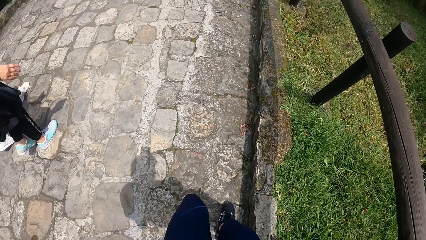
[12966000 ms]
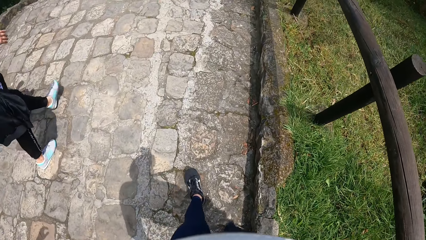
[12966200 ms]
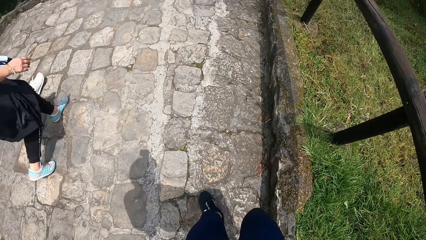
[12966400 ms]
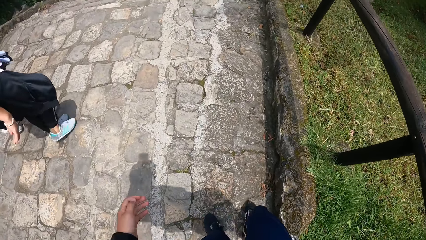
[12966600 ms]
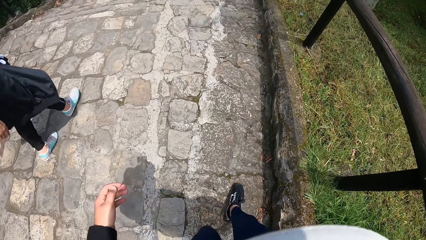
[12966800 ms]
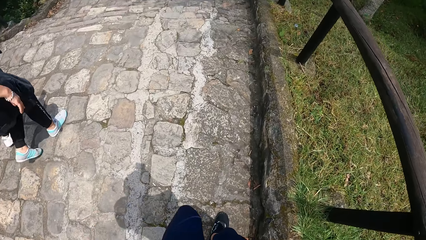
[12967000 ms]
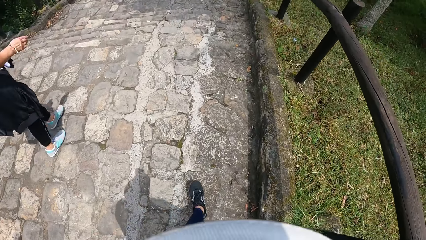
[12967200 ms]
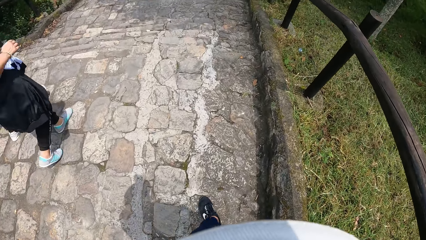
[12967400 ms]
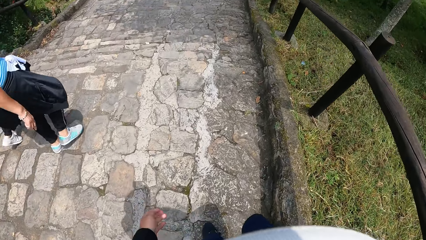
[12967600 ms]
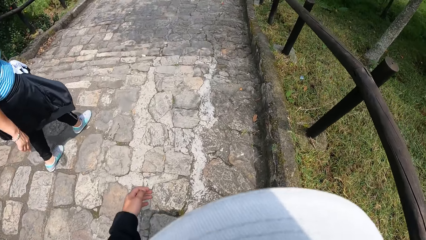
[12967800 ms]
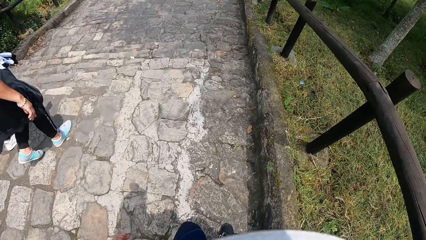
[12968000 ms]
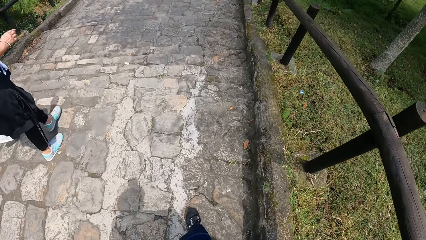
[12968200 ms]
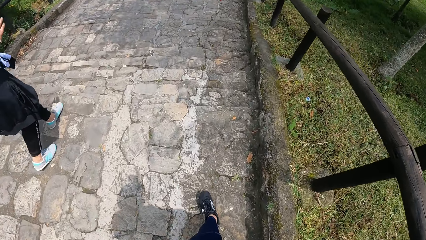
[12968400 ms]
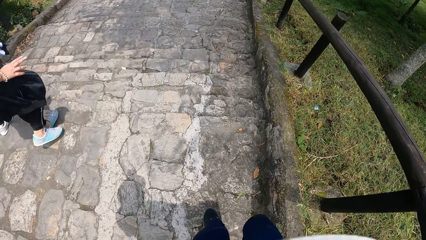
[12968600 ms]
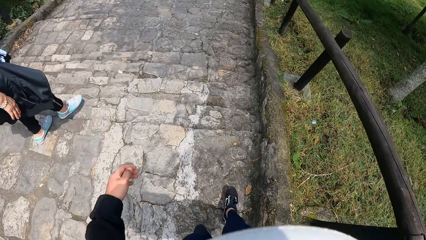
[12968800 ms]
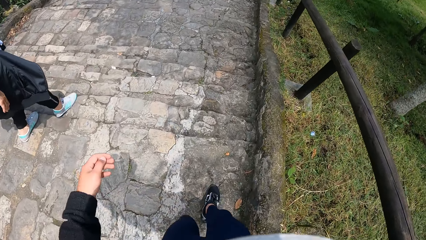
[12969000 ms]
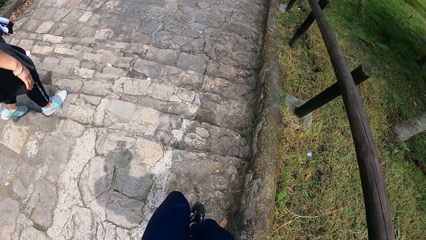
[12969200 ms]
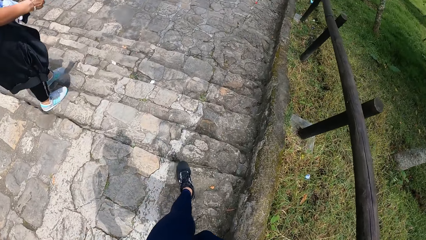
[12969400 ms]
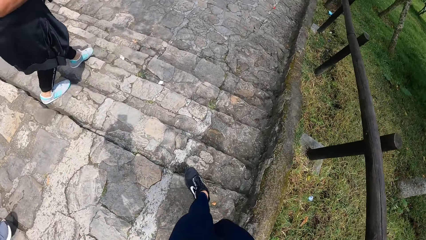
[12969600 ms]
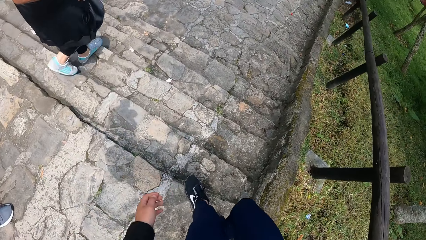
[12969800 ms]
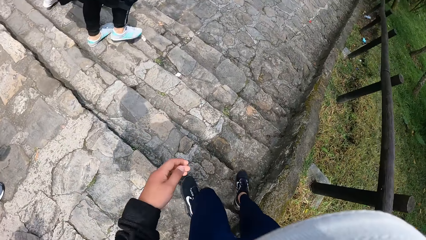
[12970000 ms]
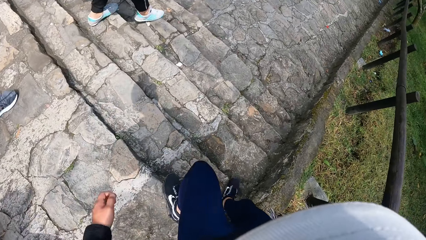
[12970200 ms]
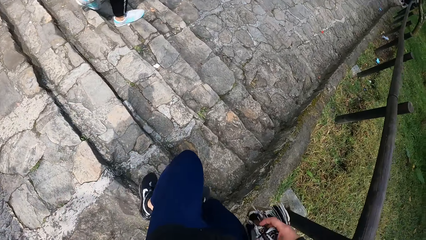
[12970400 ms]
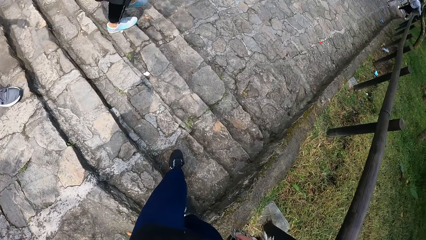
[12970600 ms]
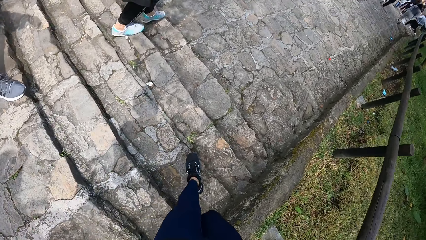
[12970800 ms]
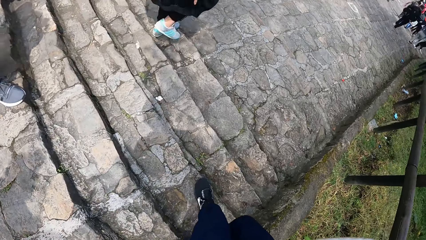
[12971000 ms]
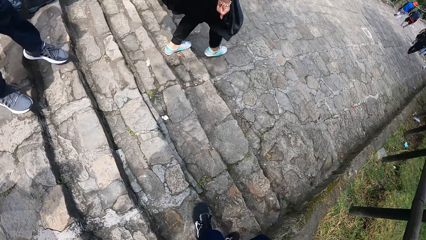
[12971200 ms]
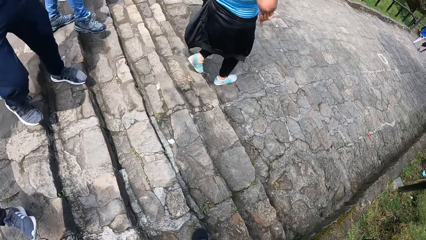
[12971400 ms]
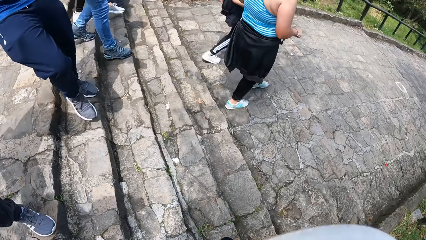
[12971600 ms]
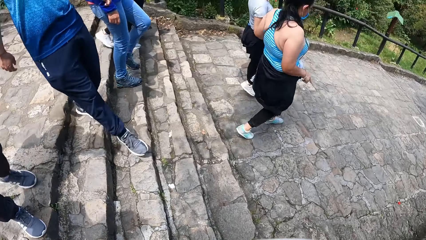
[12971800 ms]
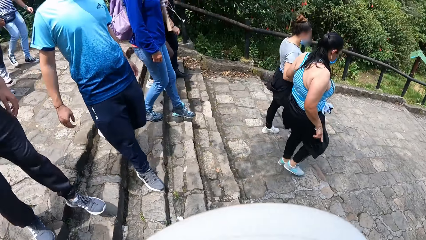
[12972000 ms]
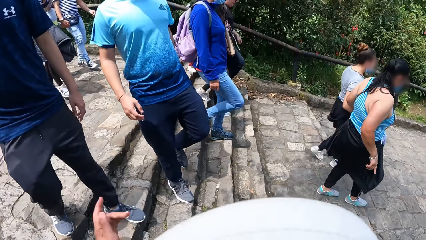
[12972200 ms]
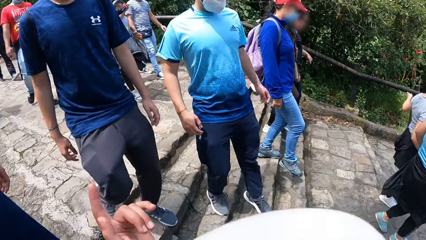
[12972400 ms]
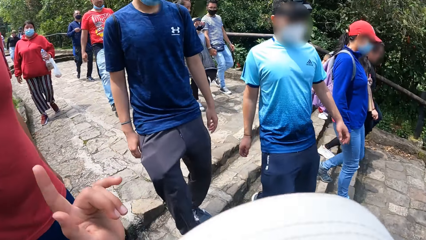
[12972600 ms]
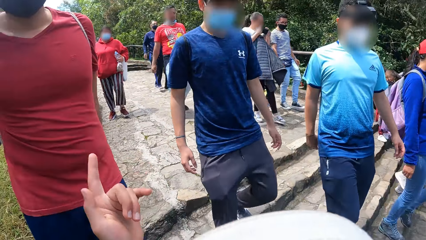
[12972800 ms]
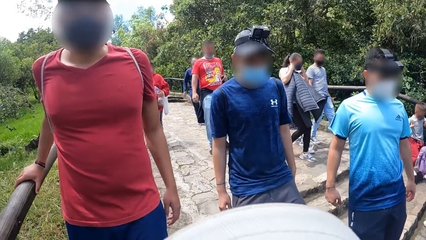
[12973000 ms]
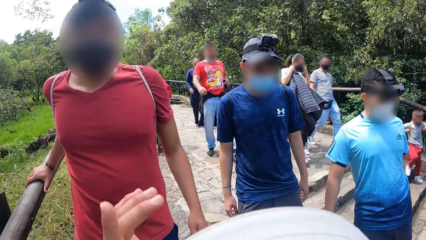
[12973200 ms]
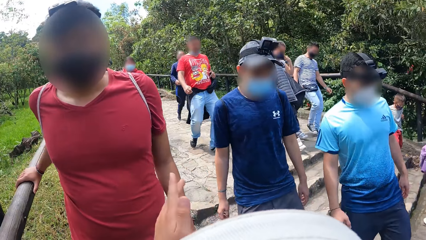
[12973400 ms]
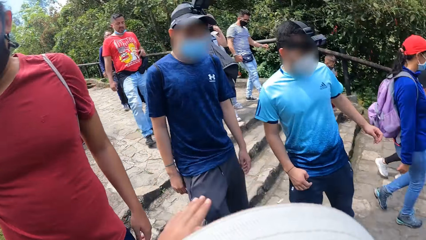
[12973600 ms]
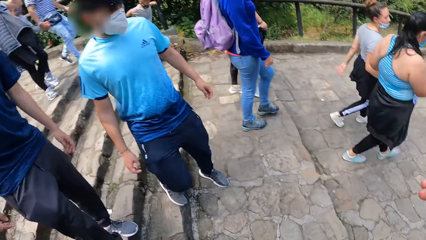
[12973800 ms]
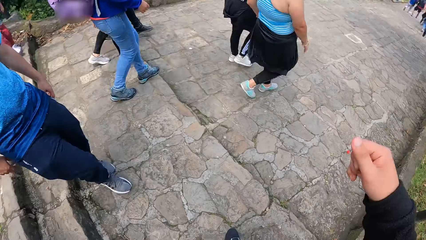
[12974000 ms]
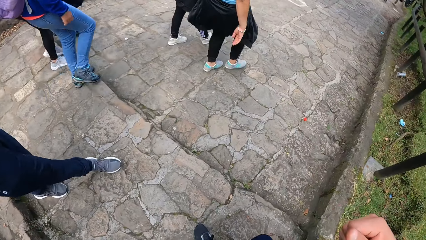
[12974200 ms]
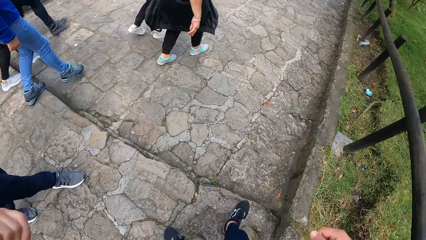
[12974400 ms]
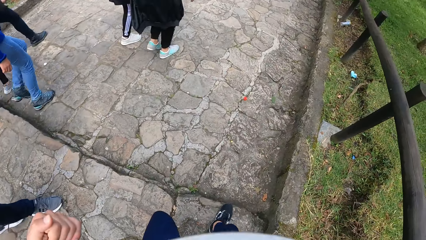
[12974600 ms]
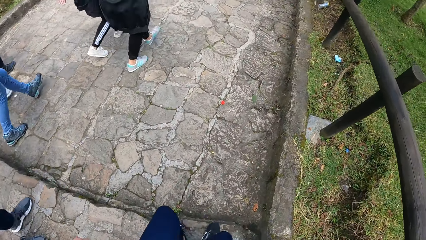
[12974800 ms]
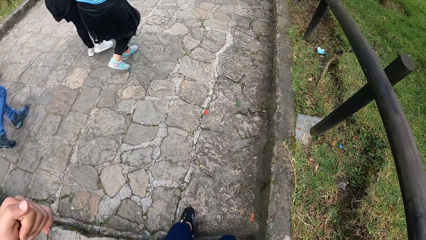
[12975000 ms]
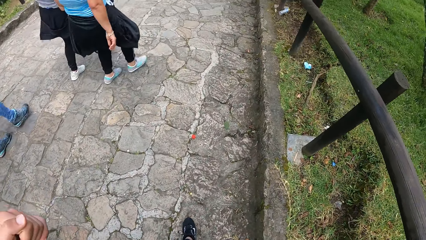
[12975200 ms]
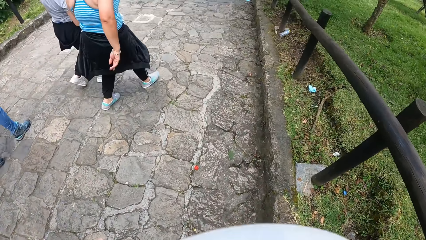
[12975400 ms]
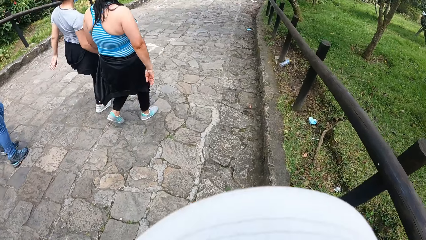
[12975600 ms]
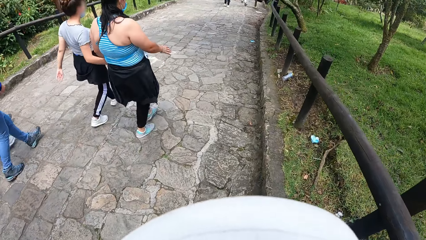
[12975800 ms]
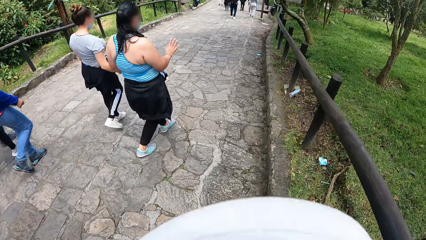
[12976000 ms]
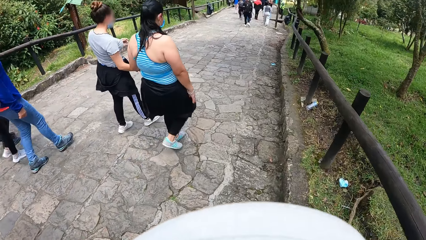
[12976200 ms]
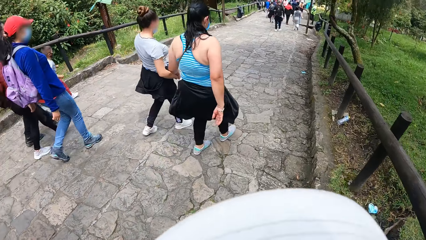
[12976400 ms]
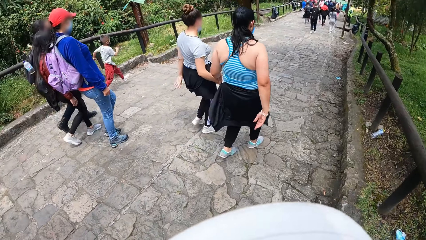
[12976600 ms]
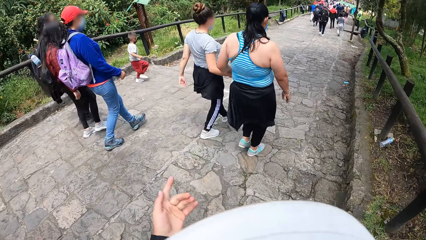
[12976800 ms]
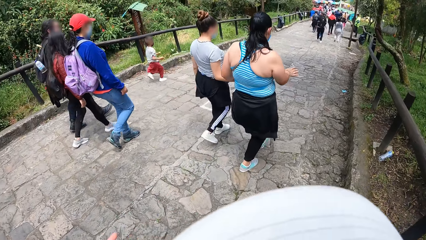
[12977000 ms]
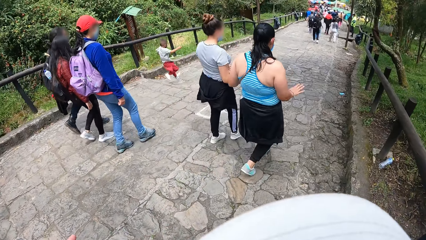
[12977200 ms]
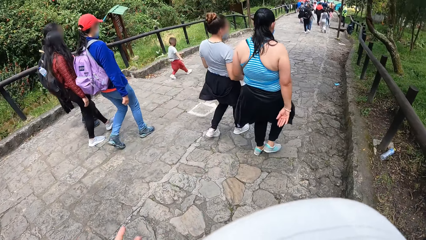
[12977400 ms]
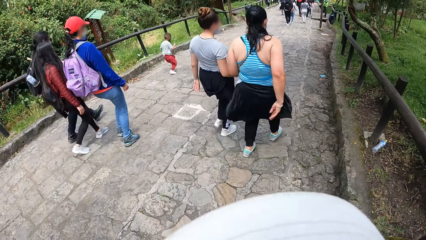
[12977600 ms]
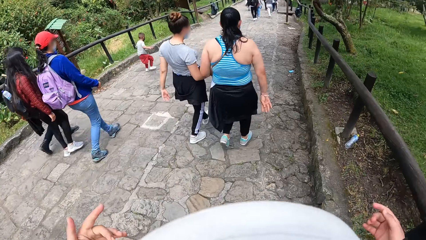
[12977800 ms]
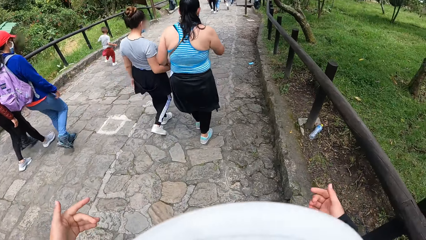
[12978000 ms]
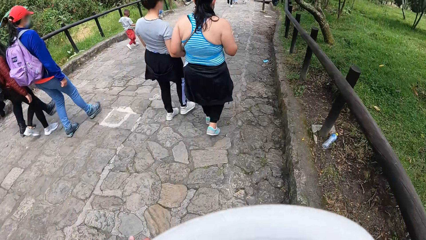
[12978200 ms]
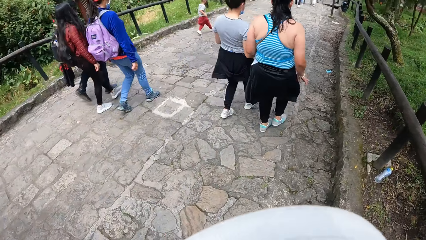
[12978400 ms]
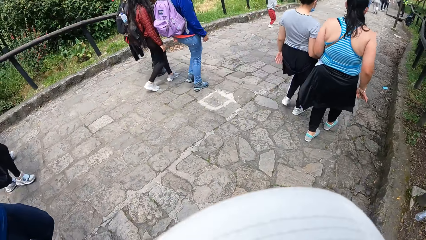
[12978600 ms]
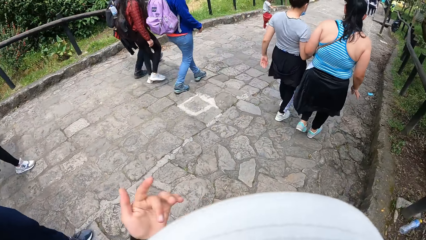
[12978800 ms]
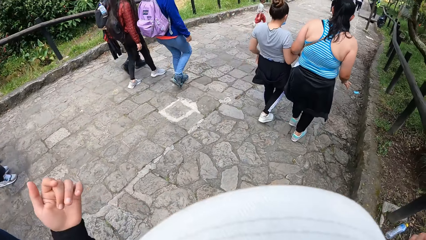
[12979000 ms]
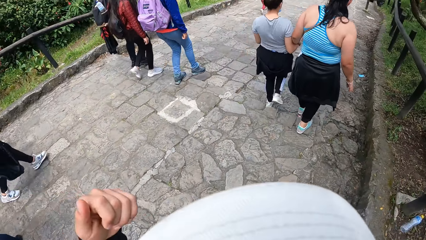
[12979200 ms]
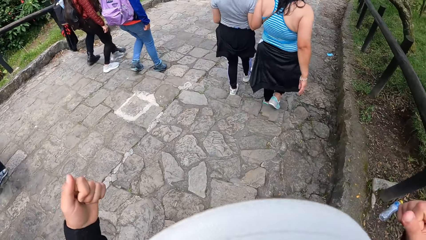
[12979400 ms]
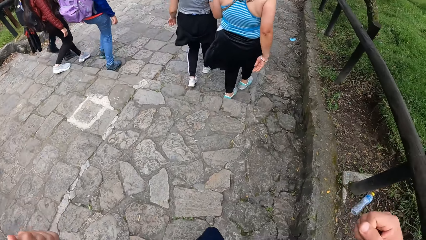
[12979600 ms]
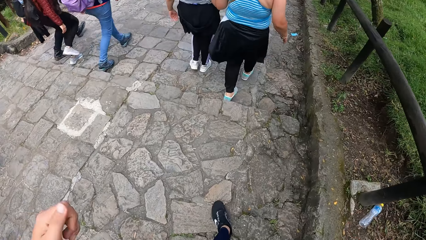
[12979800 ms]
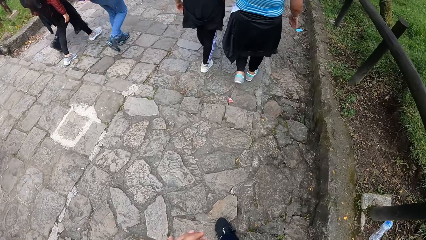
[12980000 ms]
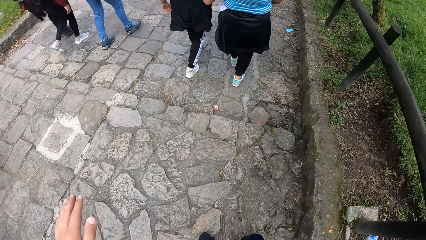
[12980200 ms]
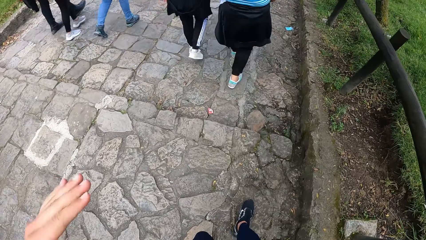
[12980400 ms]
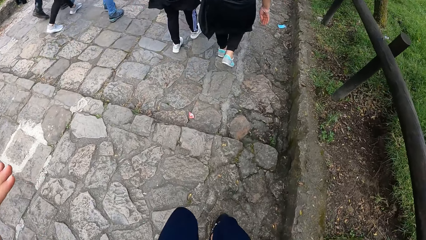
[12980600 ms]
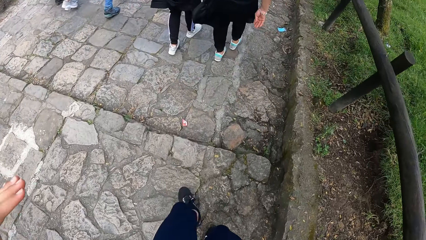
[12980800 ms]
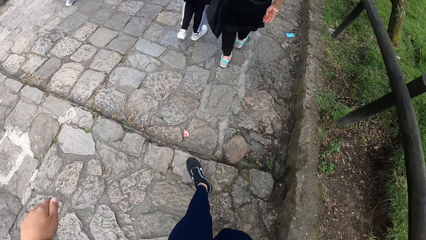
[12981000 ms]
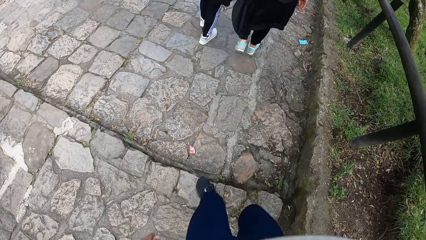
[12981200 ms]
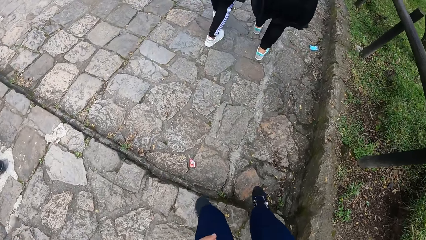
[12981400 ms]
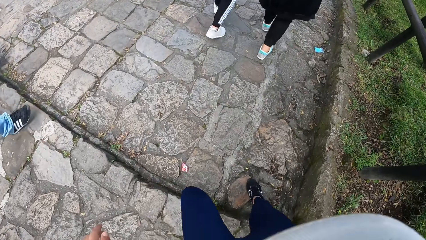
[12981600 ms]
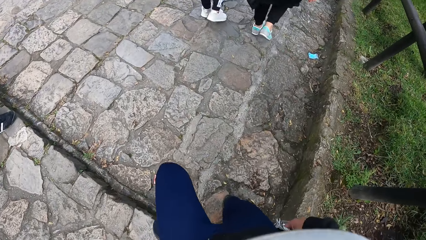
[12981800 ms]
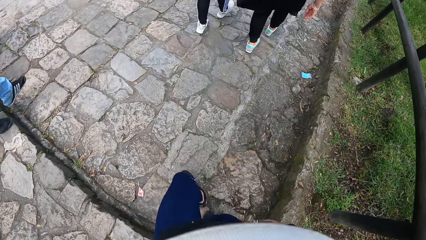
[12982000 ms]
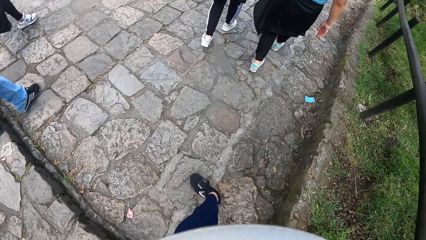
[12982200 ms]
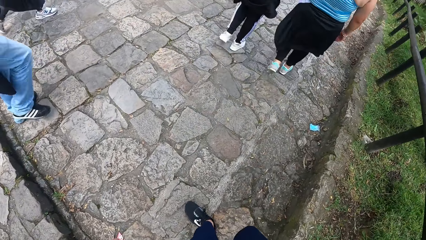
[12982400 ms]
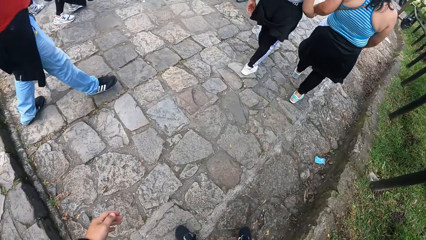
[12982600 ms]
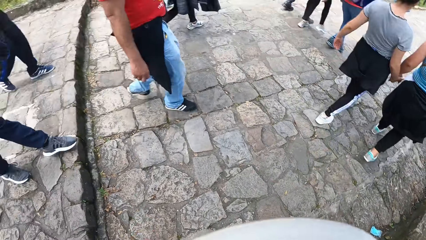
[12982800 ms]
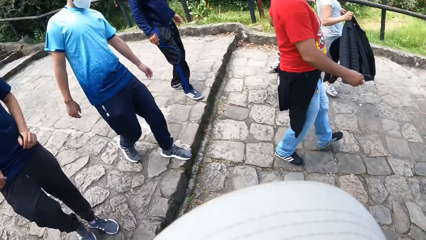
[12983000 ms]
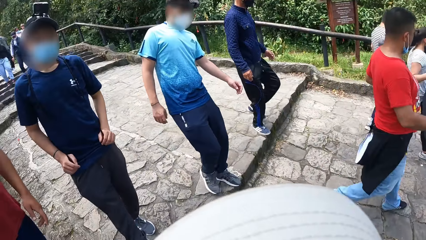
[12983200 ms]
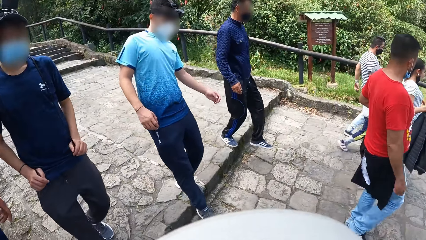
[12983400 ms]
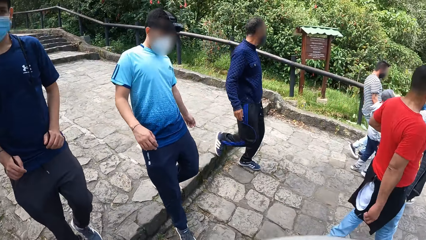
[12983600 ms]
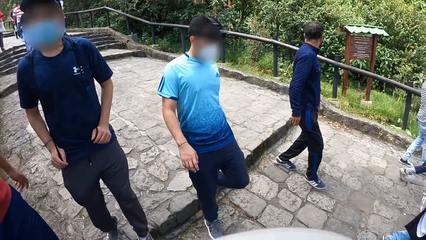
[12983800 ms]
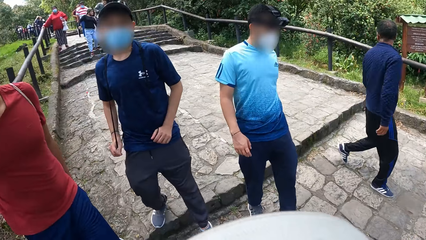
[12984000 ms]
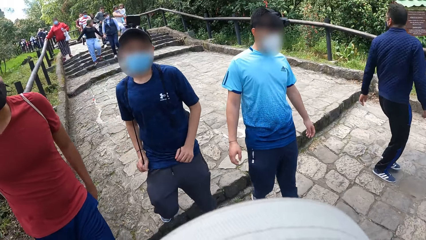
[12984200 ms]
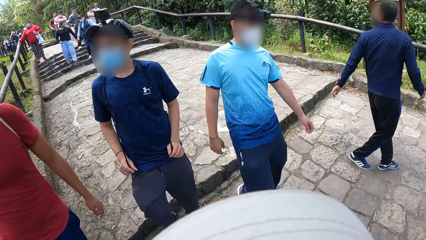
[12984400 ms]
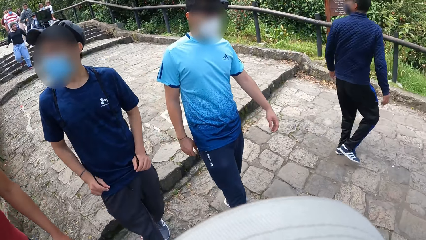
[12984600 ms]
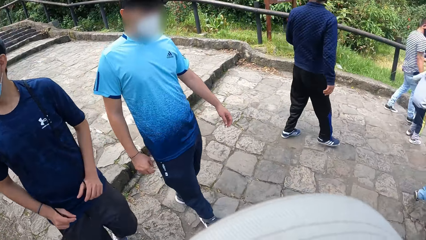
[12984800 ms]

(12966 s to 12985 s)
The camera wearer makes a gesture with his left hand. He turns his head. He walks.
